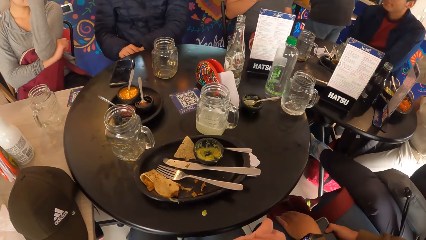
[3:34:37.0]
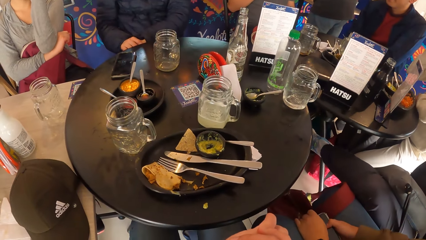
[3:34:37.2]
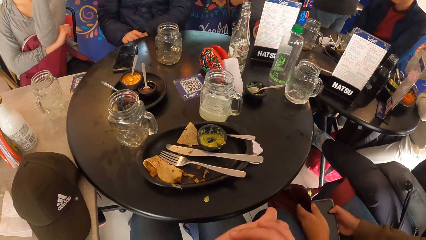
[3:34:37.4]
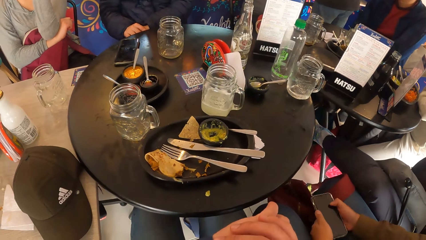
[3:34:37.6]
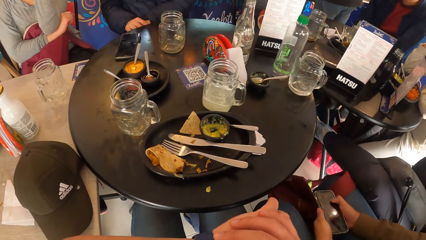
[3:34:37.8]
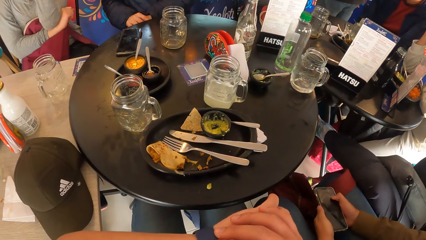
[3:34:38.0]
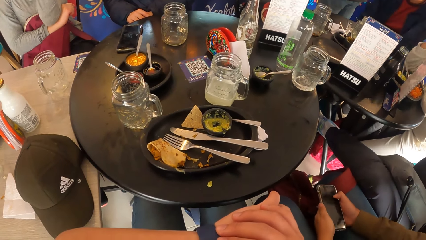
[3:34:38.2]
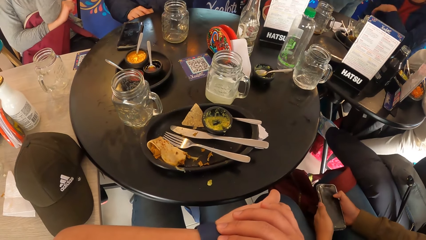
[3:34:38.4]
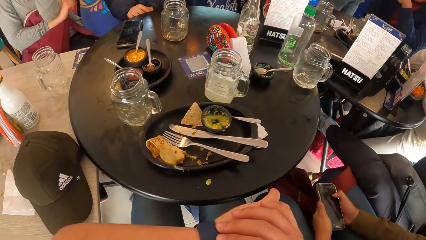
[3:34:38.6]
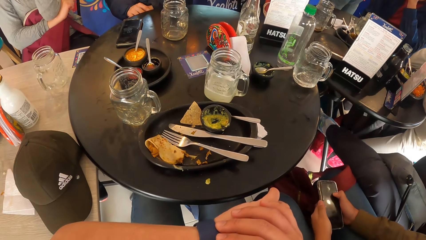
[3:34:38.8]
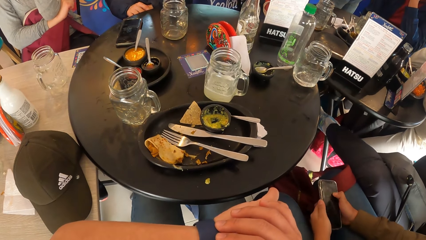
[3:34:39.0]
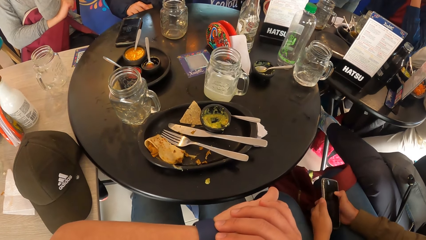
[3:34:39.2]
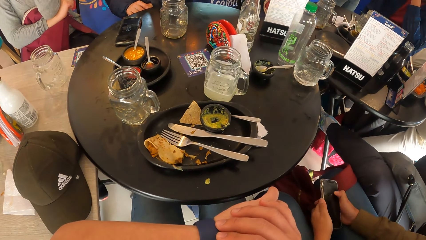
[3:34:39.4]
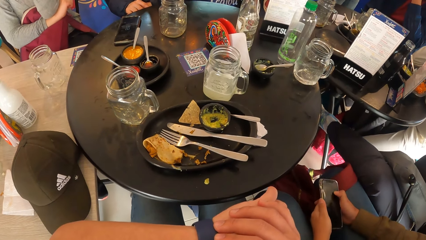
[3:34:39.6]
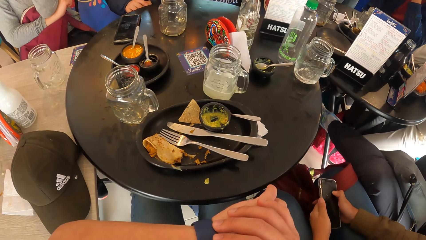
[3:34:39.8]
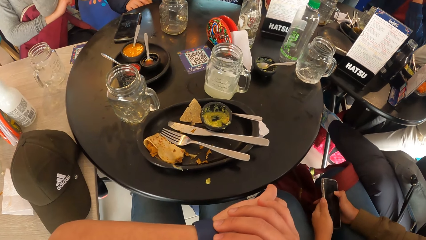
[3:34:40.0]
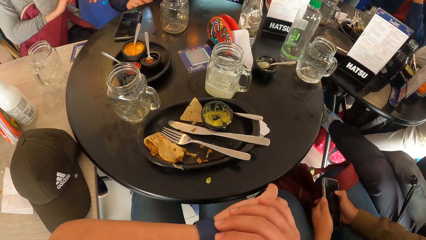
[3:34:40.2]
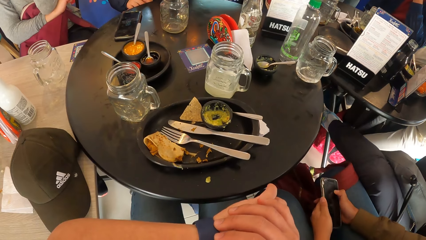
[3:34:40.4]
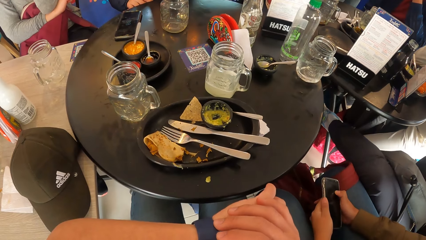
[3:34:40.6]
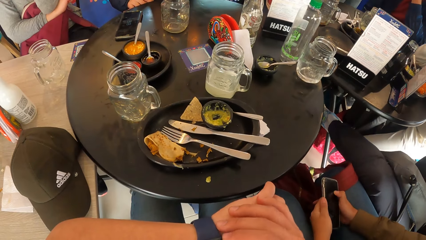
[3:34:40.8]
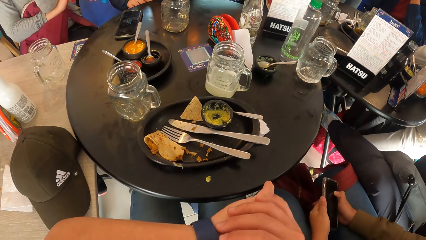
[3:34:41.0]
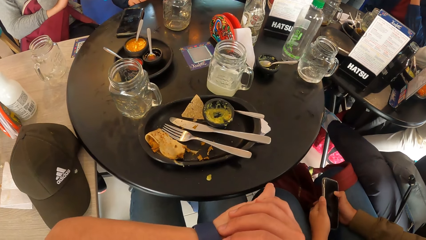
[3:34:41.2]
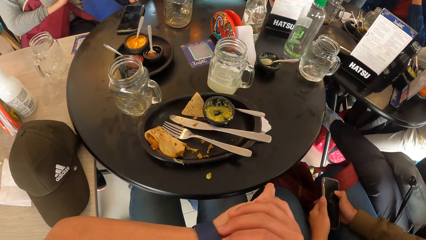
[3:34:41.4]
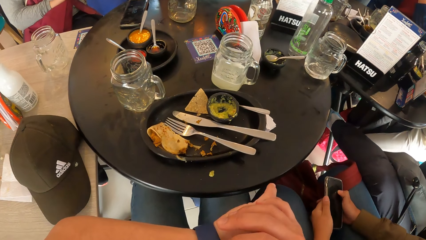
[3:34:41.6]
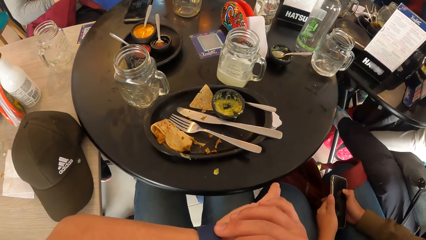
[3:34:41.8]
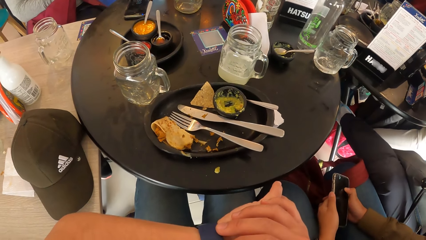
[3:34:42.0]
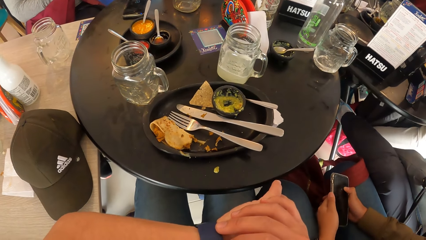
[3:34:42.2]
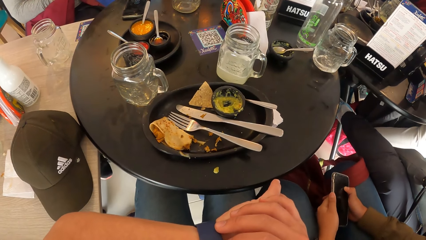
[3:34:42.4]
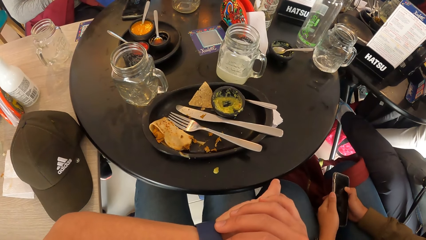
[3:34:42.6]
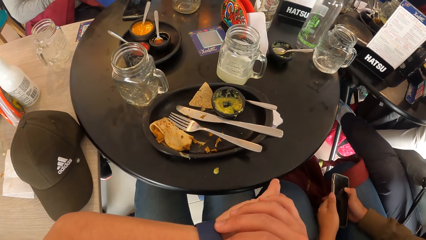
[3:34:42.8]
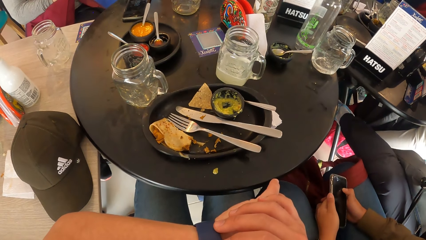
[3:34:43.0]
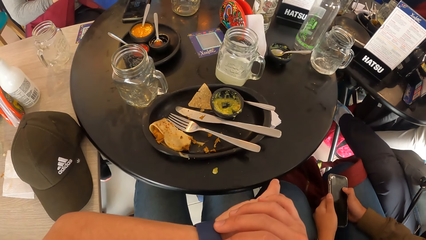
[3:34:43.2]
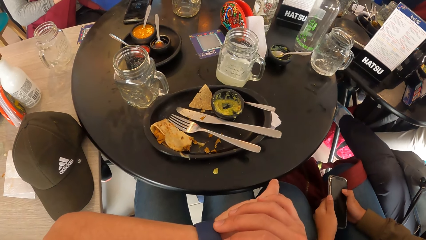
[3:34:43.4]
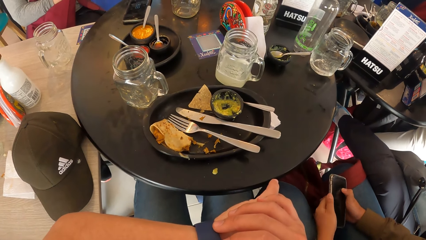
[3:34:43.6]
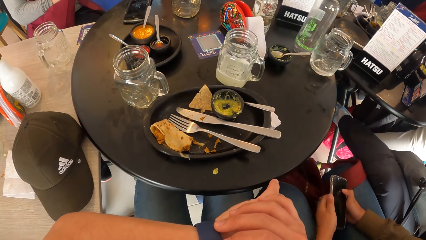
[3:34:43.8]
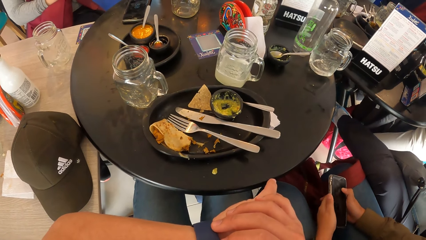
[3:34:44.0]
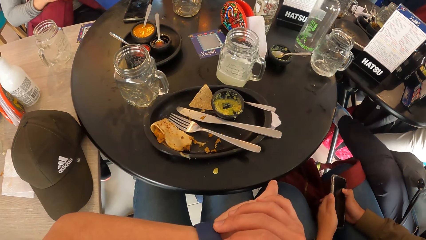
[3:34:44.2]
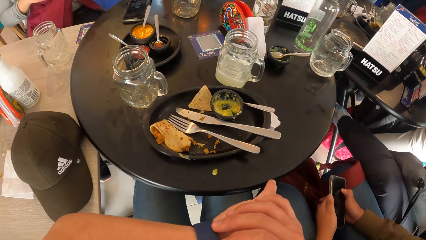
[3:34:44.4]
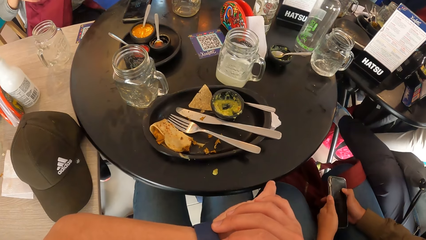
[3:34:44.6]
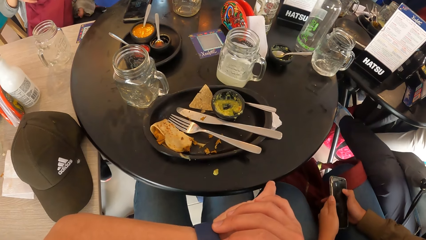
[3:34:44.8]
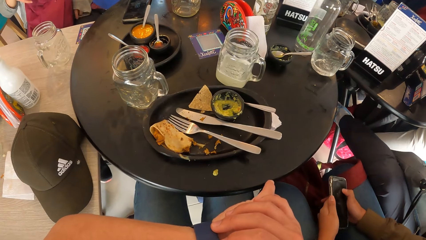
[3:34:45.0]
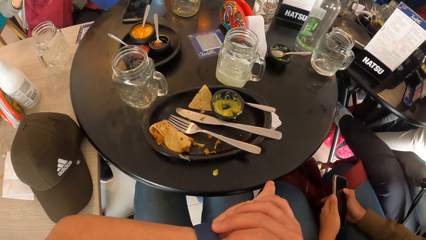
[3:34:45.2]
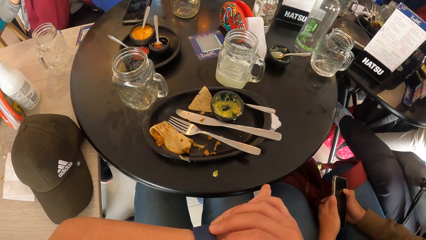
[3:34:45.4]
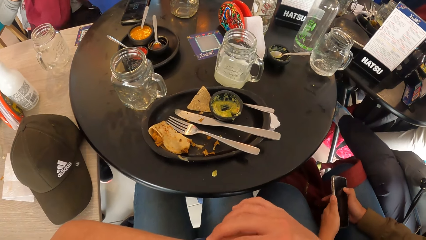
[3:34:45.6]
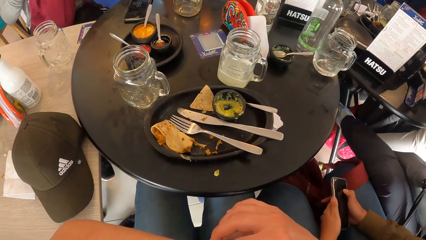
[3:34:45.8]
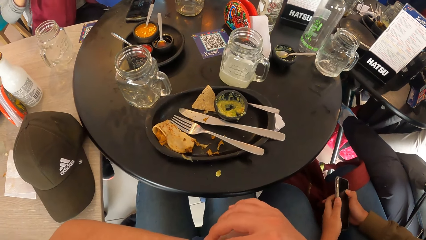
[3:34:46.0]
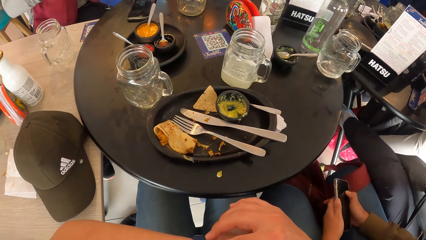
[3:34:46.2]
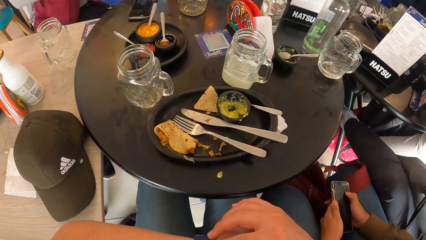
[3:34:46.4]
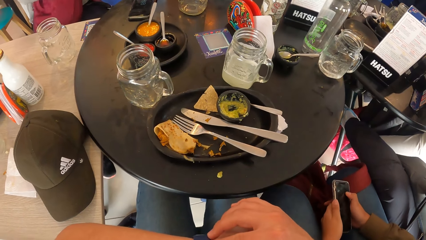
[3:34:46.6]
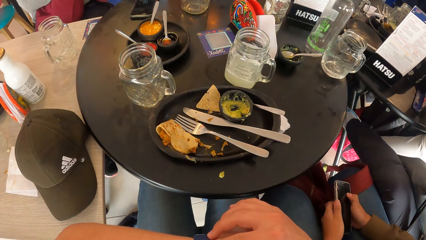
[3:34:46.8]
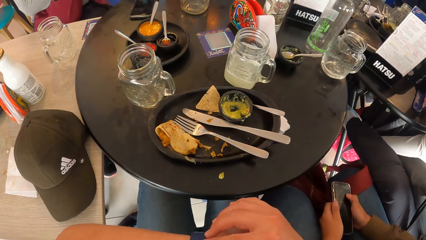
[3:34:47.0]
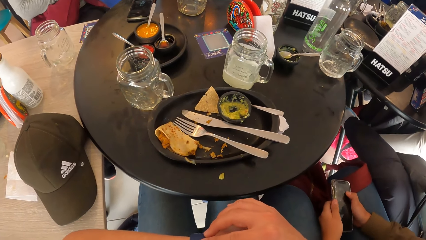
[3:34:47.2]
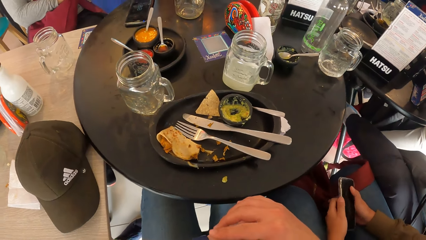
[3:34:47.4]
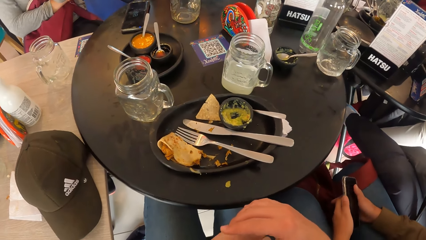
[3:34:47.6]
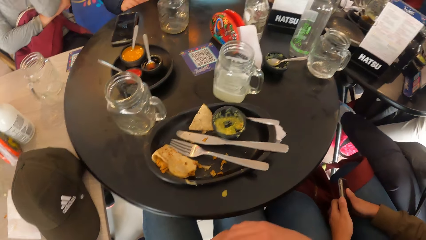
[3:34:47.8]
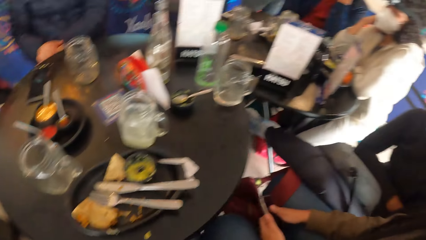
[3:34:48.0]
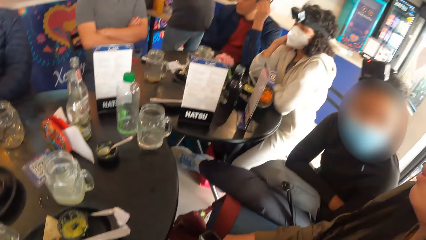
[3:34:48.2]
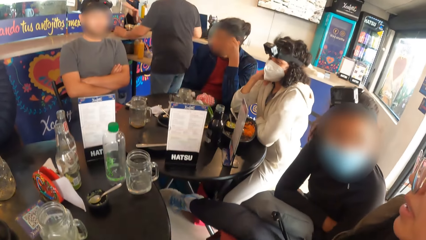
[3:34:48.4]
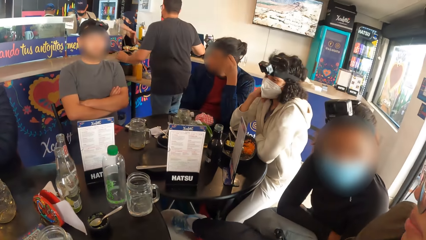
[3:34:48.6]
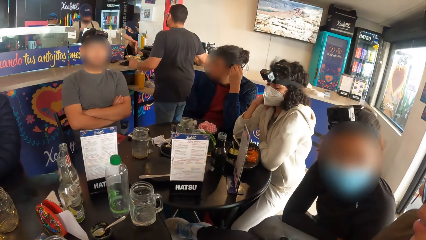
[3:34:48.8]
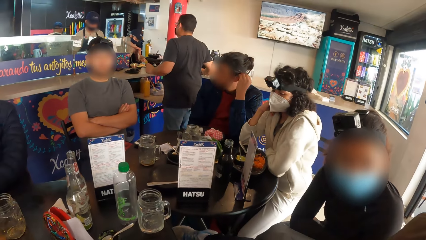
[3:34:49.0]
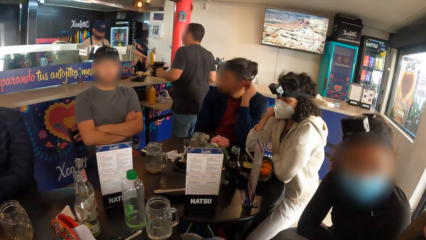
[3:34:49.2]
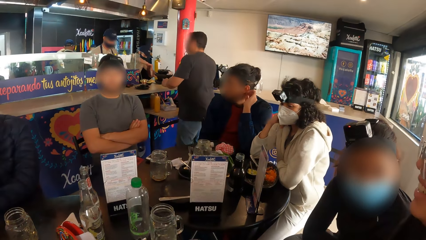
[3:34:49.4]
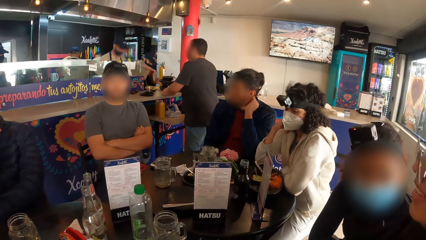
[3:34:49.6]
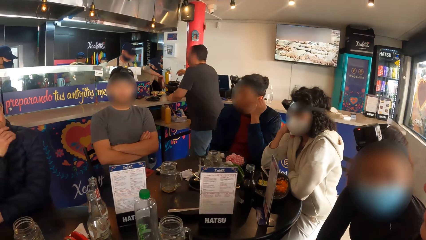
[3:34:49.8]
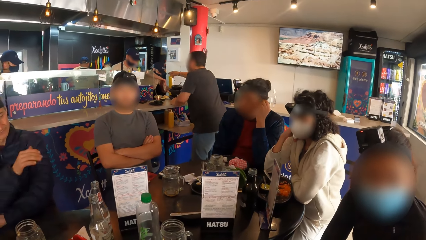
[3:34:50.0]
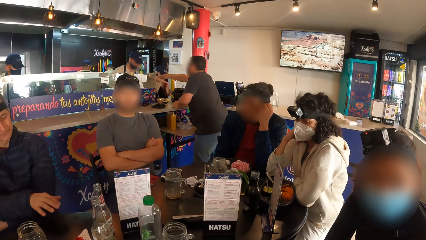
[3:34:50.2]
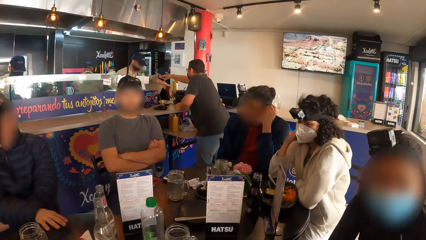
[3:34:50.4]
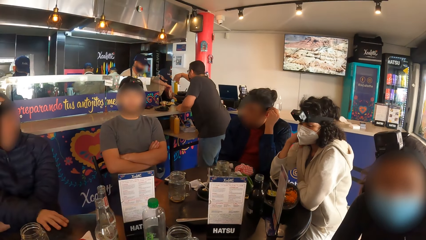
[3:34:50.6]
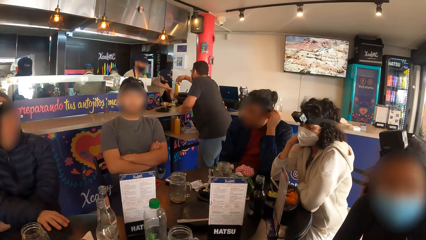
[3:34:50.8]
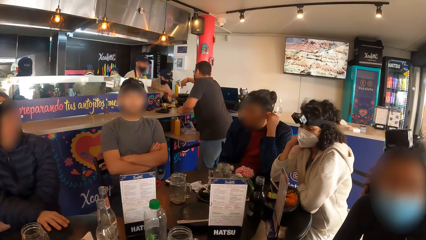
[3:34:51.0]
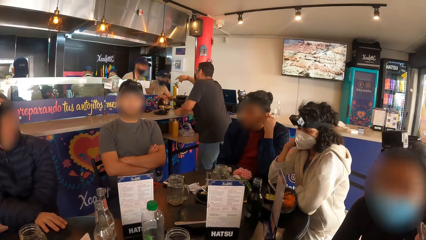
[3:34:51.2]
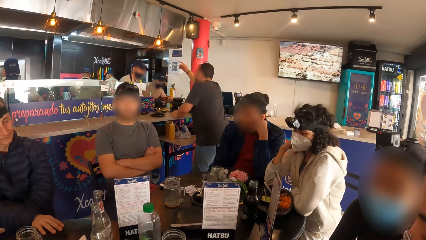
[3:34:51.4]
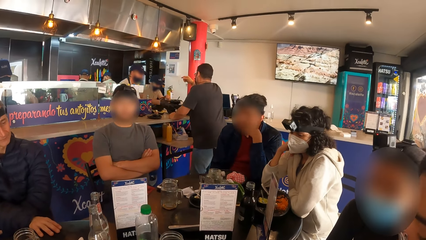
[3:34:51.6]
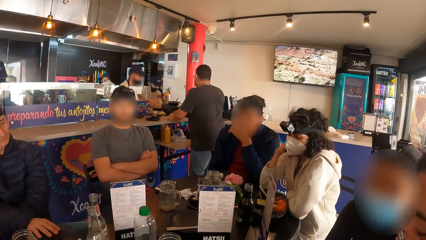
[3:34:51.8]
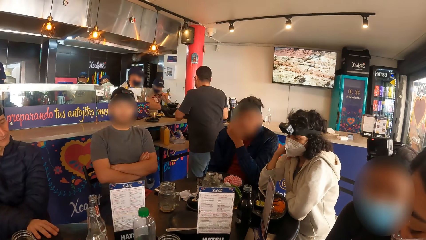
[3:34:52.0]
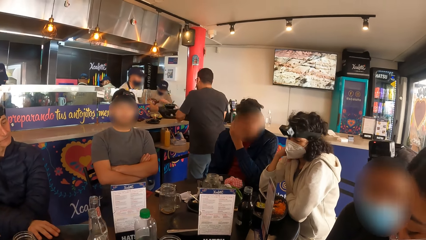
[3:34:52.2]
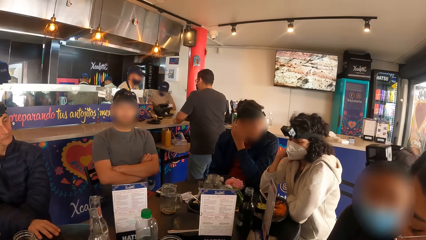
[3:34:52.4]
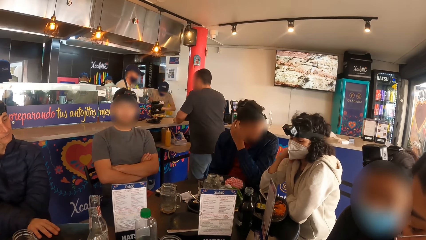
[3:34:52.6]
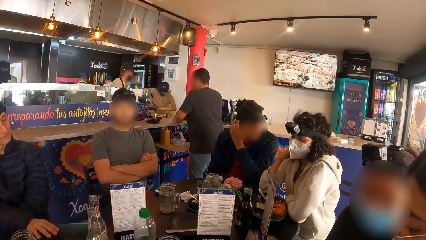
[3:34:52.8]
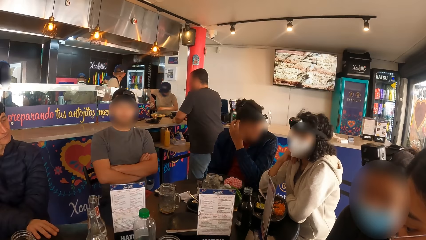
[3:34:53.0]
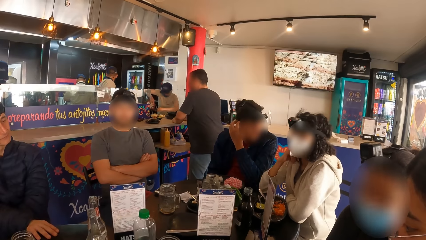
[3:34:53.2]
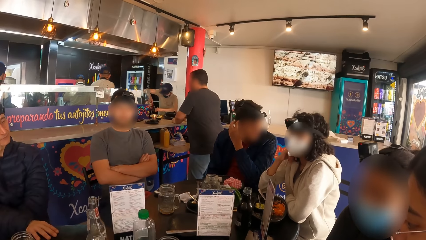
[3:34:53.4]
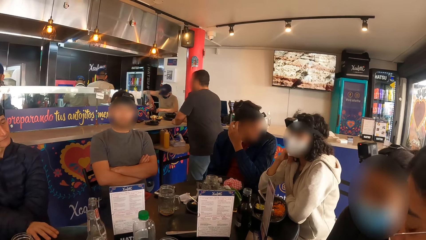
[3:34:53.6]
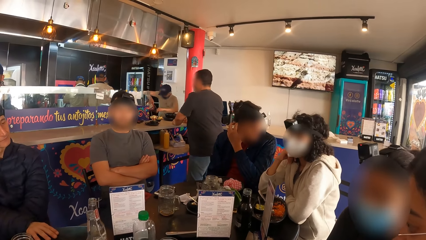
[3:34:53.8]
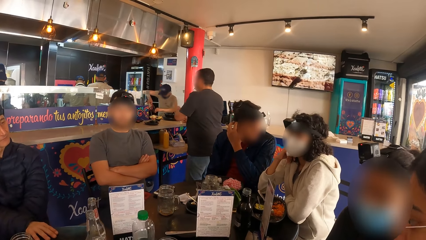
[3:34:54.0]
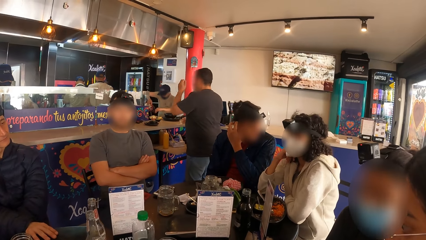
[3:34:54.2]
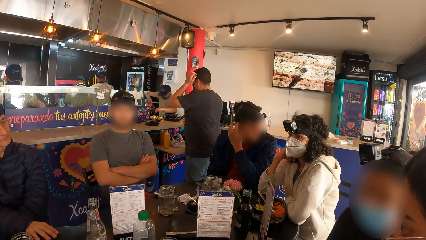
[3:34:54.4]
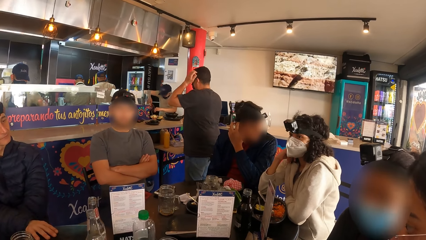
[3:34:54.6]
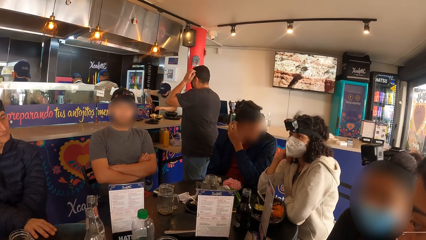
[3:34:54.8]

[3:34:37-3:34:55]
A person holds the phone with both hands. The camera wearer looks at the counter.
